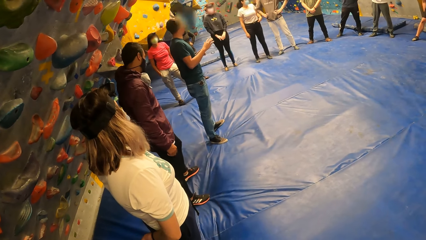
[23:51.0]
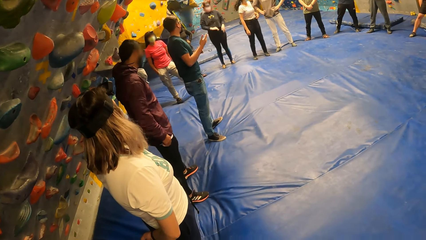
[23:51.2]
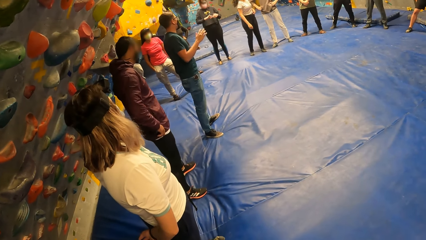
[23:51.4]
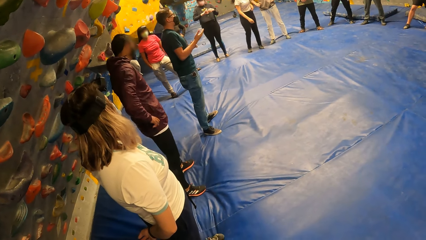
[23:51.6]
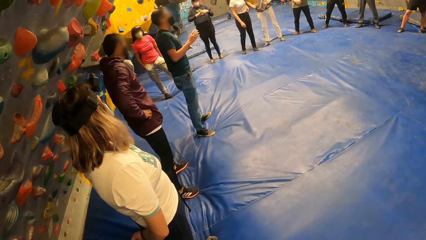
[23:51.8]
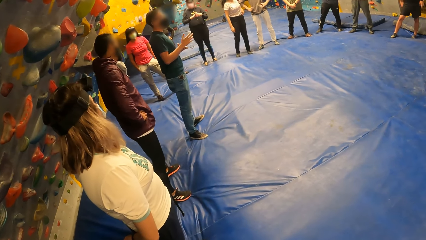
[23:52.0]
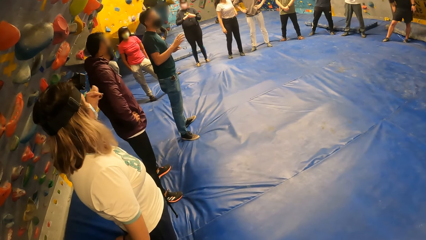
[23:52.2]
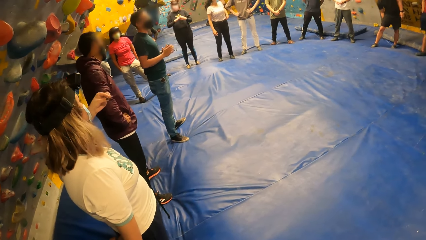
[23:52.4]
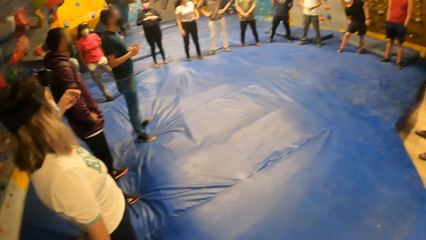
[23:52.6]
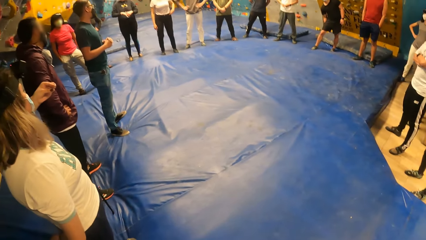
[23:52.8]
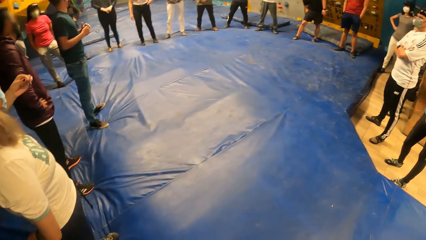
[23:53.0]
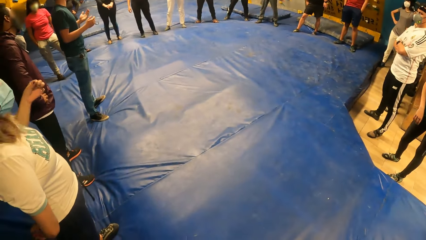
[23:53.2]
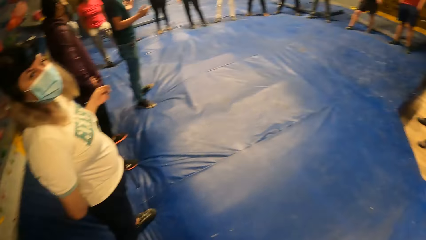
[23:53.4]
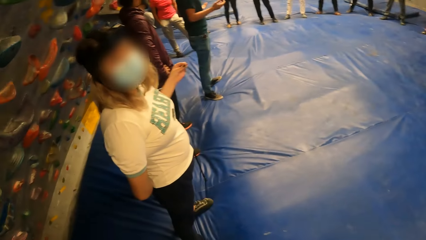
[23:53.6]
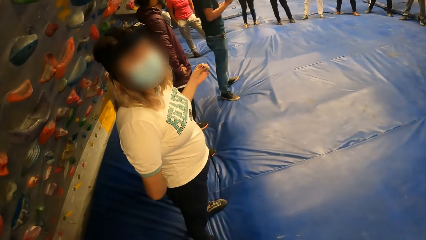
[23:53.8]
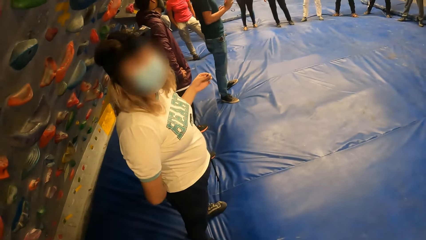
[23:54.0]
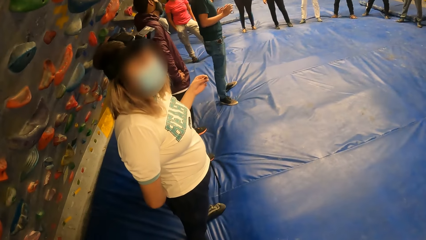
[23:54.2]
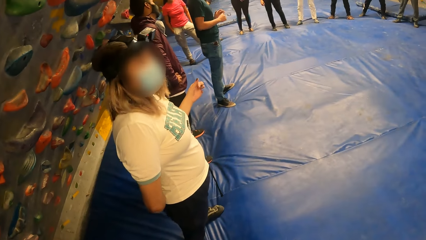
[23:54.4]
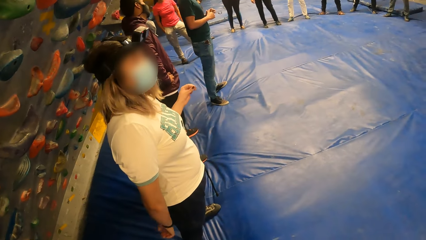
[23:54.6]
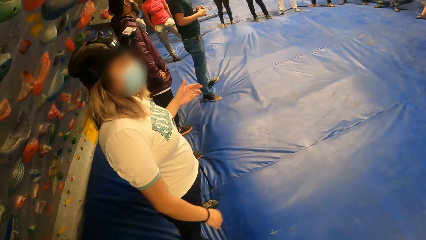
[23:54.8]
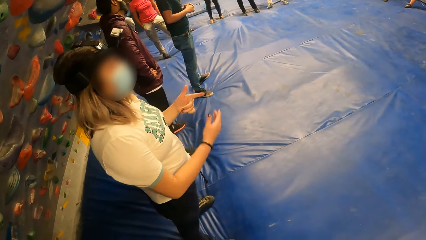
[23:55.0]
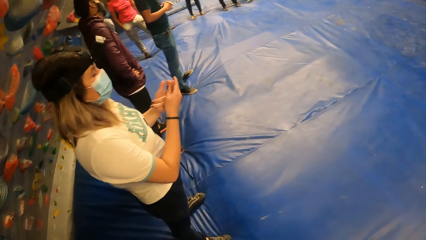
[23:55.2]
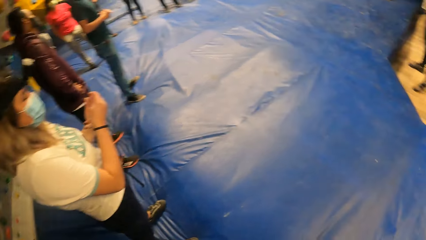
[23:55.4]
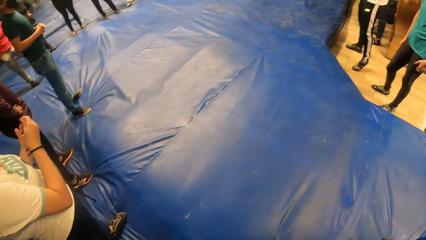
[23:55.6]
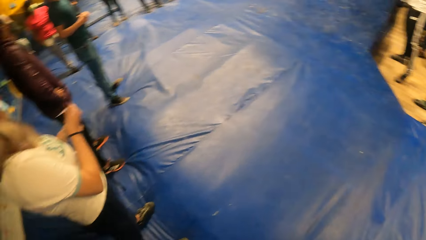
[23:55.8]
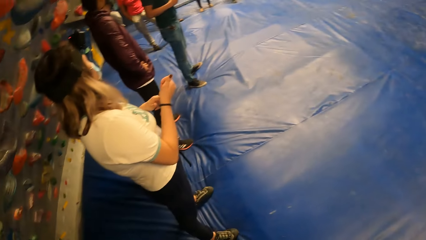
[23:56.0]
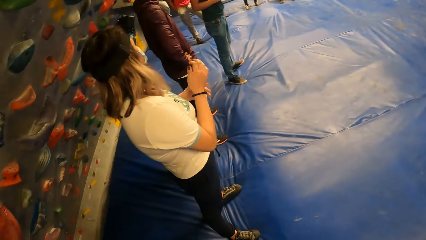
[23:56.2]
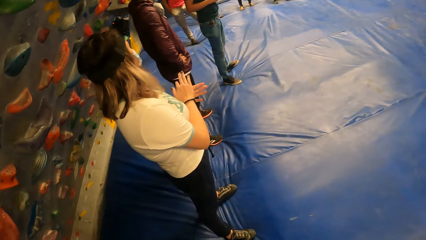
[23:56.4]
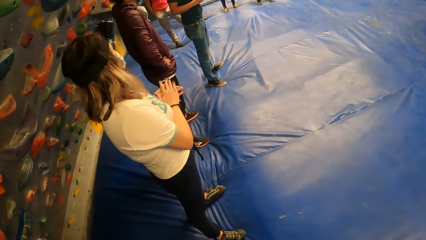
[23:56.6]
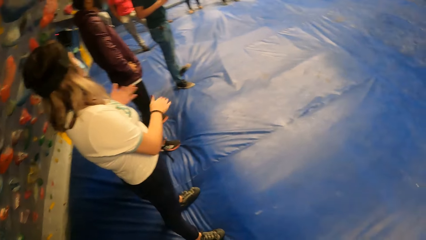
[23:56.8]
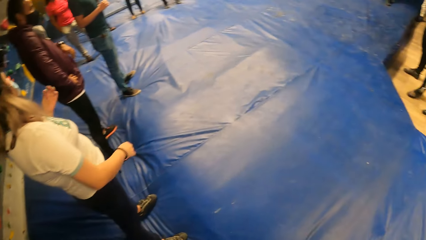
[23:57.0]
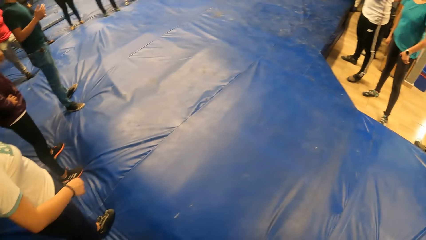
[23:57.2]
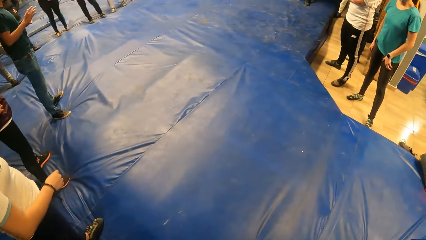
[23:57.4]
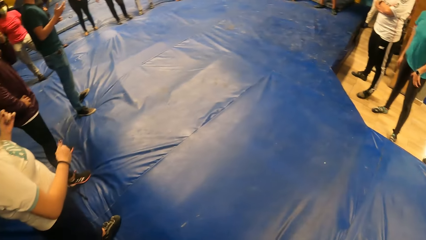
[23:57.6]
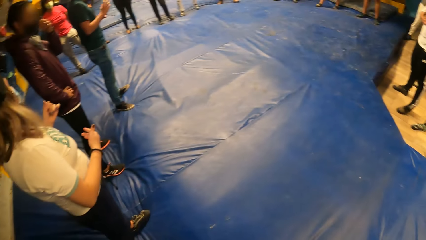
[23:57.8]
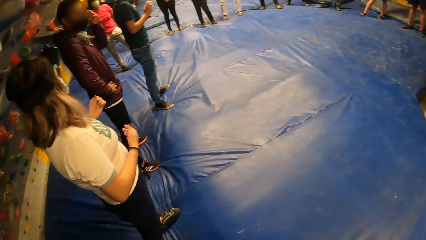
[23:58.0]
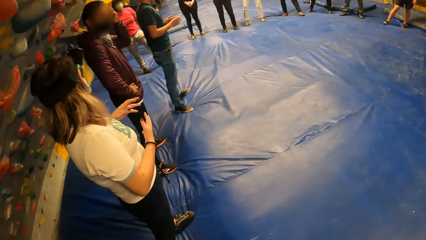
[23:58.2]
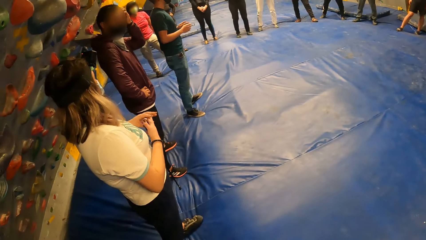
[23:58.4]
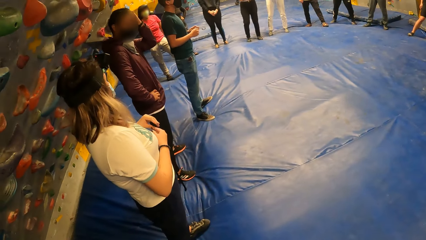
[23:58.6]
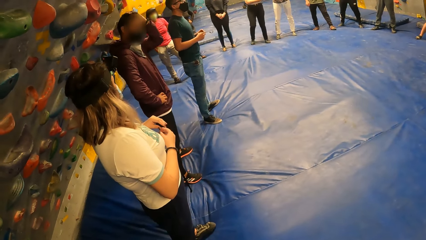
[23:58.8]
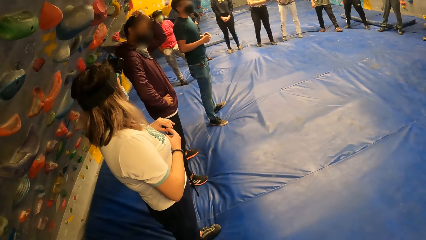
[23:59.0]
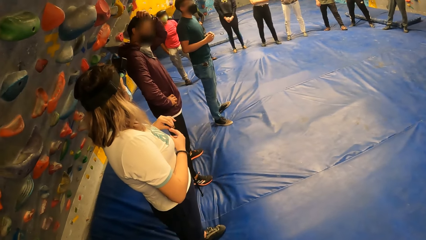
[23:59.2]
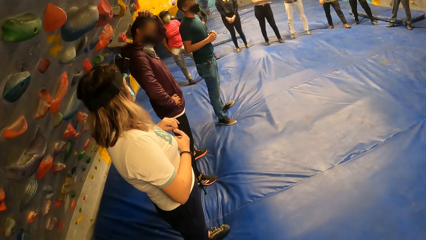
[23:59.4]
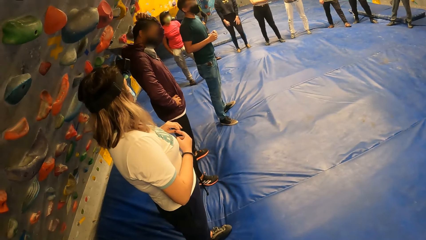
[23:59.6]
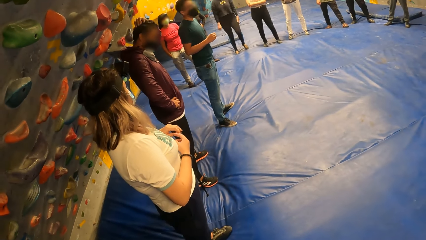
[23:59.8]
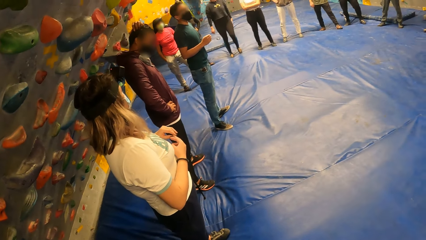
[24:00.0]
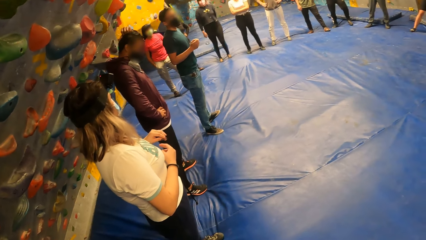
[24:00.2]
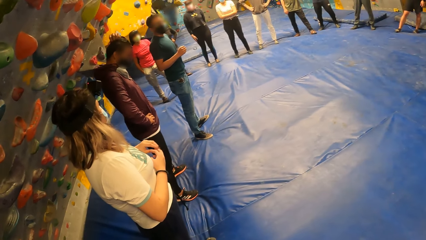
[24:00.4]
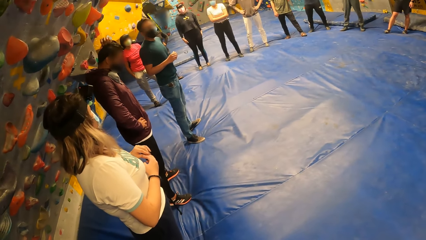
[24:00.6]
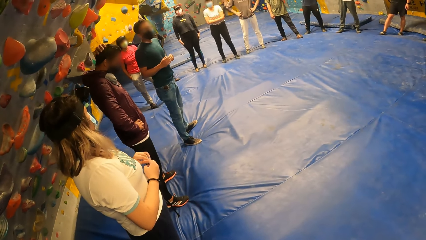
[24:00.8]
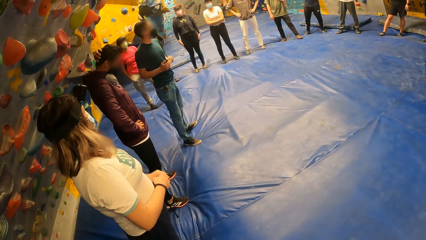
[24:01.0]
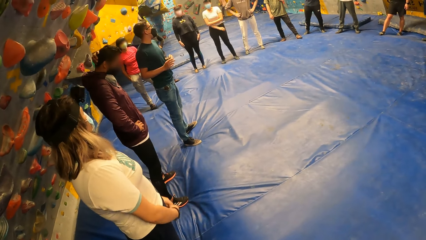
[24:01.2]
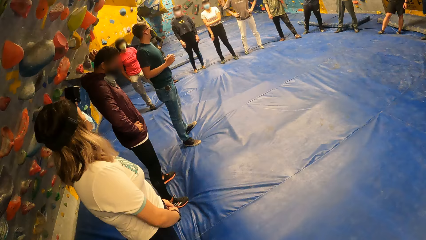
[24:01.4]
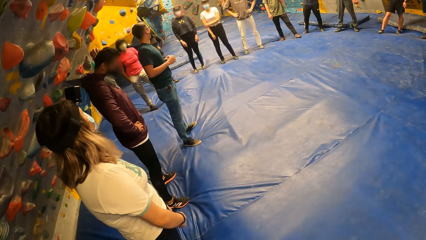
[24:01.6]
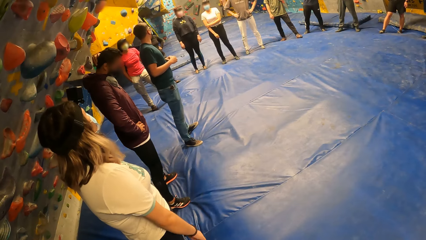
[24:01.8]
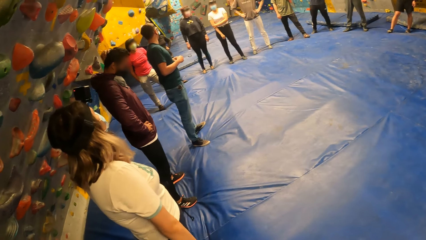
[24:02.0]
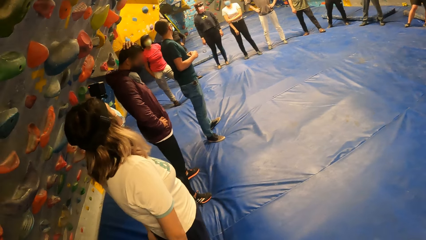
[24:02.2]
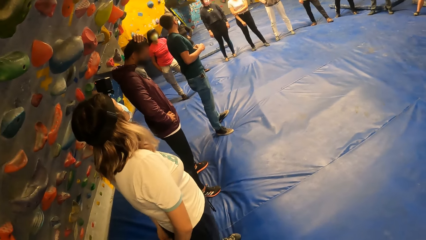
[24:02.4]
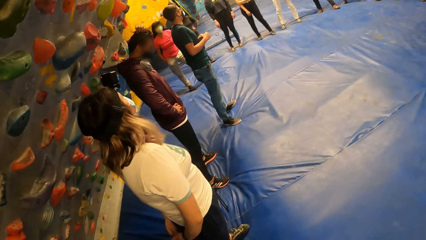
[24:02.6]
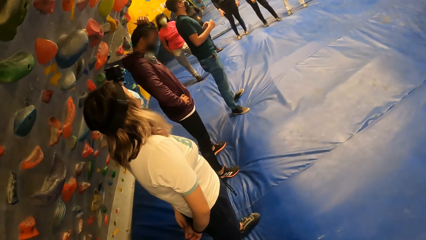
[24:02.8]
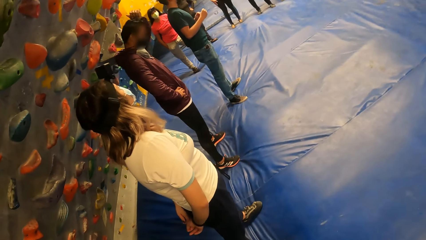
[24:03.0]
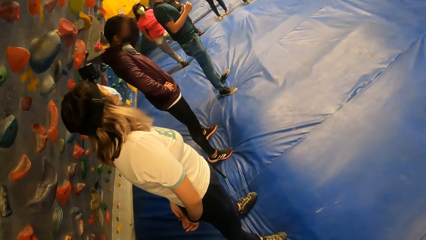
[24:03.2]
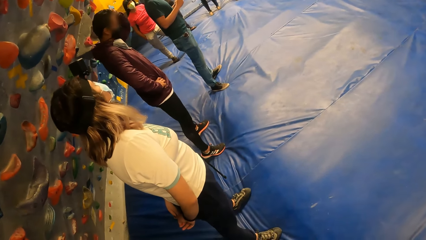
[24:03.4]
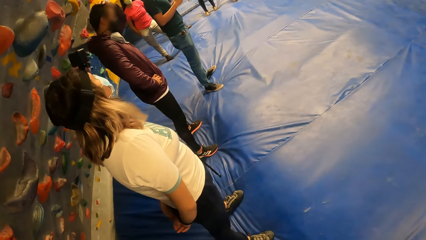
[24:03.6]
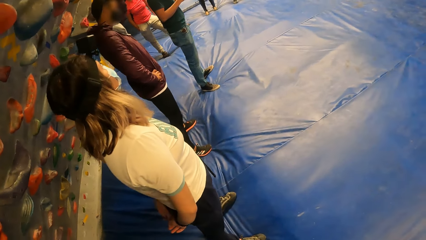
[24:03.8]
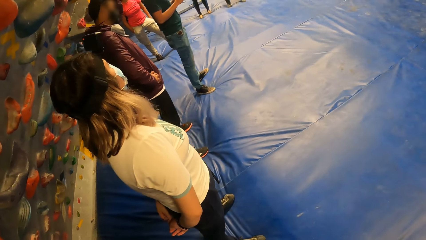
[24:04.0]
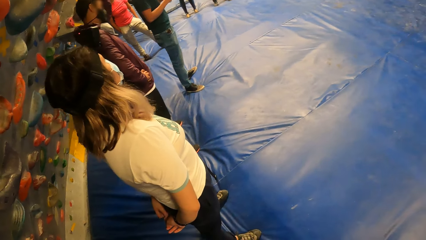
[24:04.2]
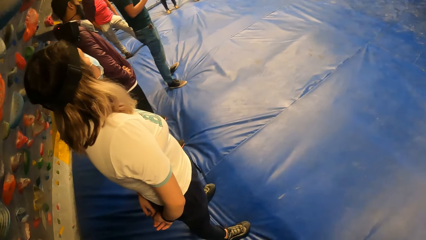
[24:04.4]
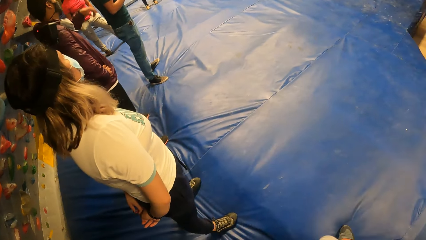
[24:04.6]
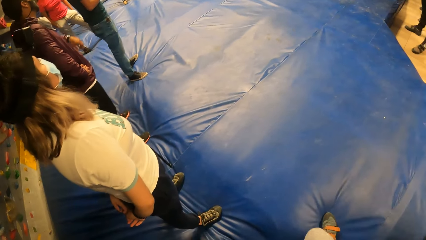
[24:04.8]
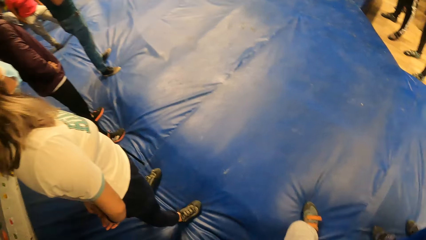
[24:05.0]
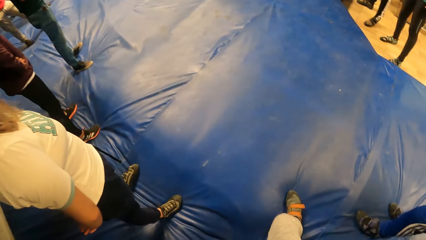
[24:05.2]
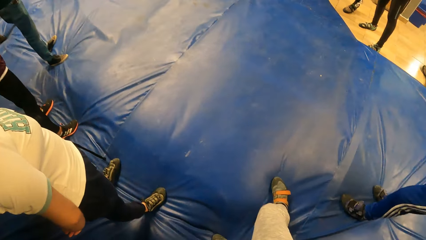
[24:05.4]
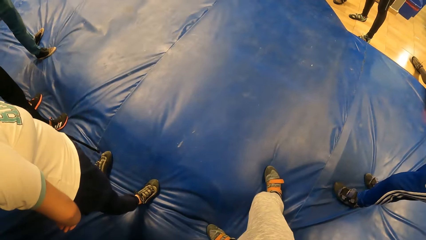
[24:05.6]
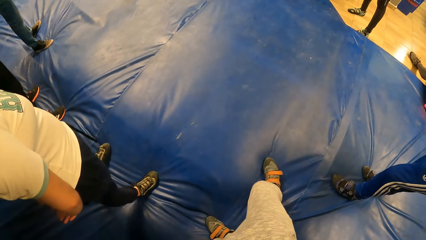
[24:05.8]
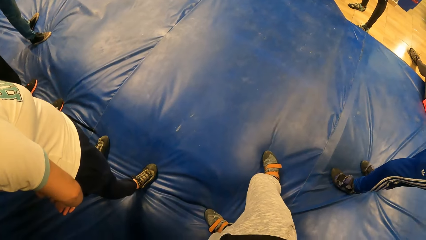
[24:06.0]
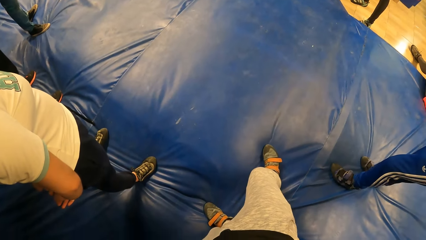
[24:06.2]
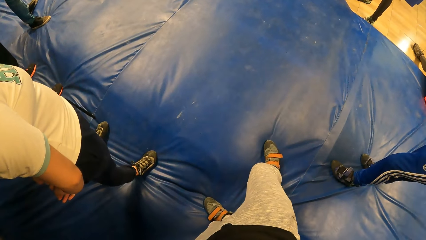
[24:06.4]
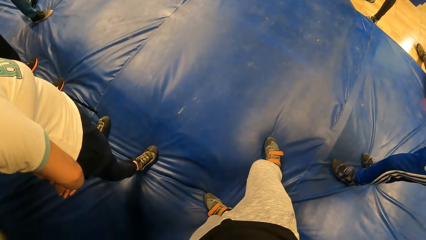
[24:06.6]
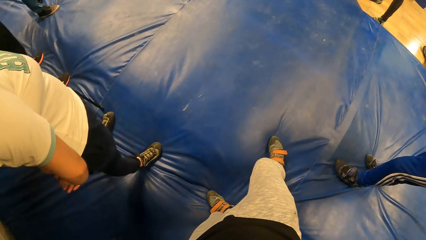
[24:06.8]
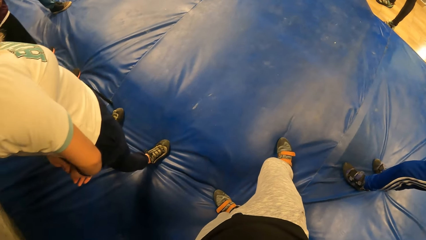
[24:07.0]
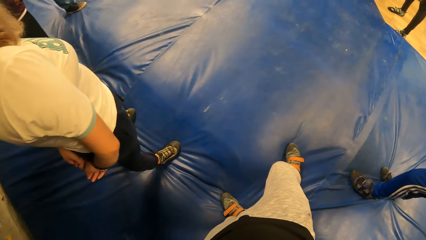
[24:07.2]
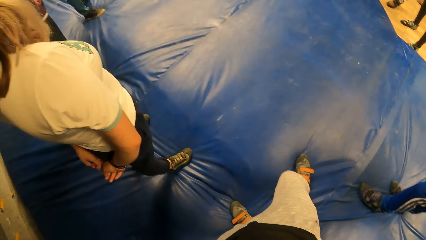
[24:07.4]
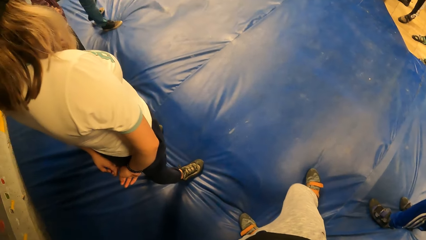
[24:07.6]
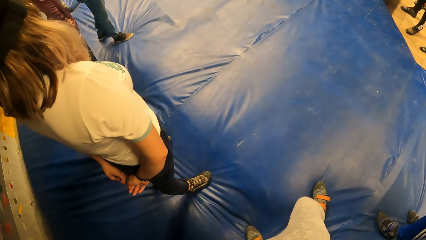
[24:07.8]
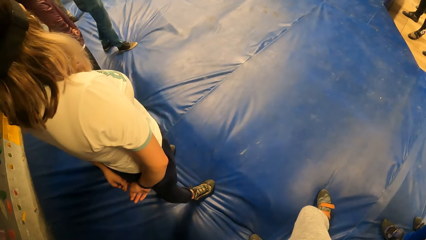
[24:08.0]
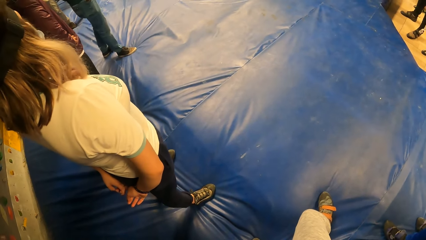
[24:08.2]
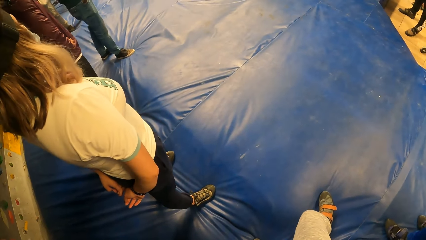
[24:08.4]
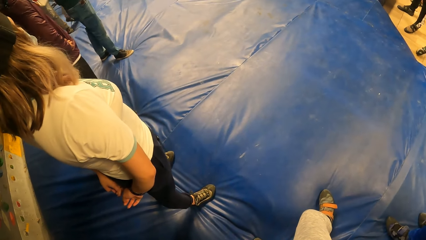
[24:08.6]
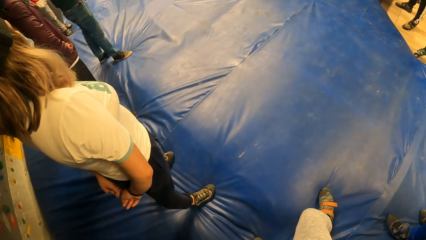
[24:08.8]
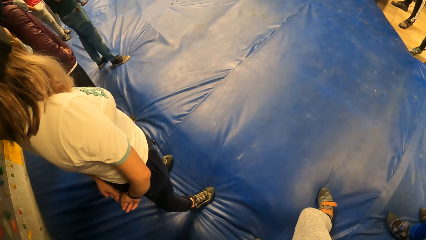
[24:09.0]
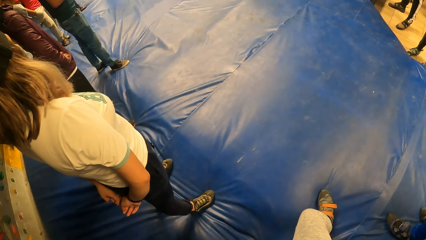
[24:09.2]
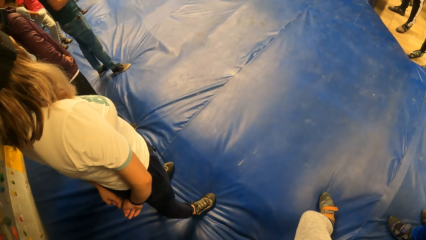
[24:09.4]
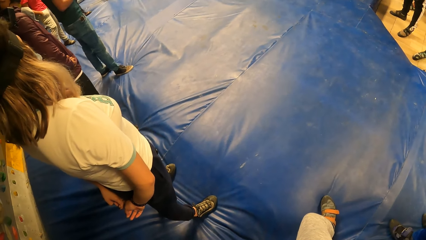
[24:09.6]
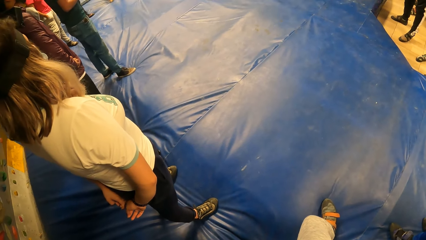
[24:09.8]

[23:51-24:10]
The camera wearer stares around. A person wipes her finger with the hand. A man speaks.
